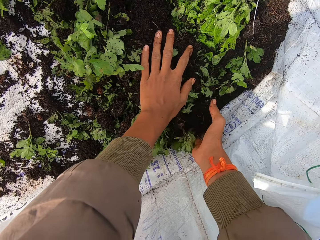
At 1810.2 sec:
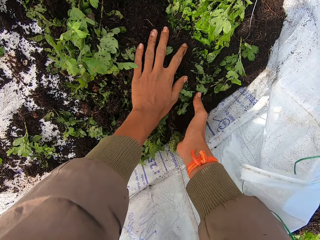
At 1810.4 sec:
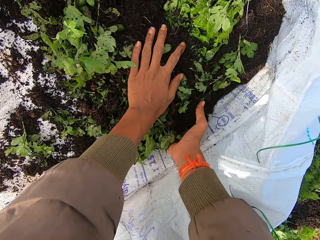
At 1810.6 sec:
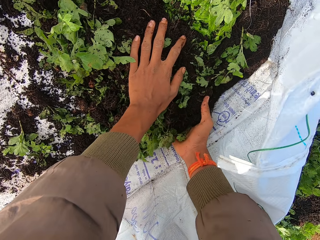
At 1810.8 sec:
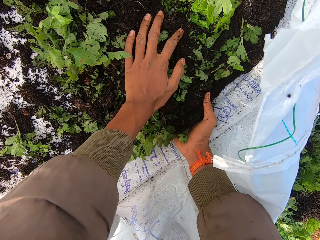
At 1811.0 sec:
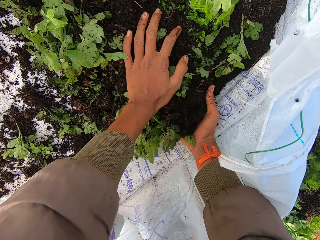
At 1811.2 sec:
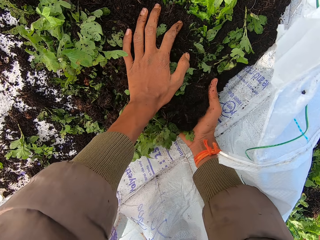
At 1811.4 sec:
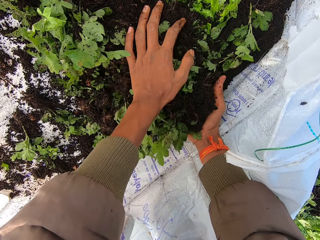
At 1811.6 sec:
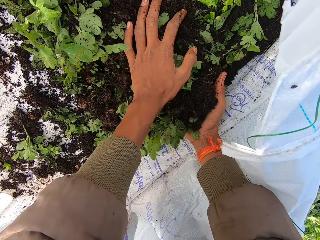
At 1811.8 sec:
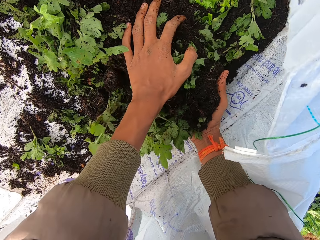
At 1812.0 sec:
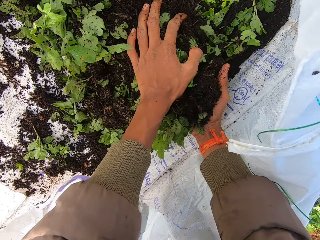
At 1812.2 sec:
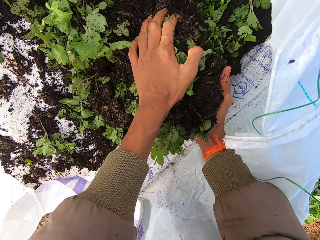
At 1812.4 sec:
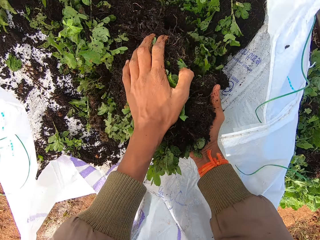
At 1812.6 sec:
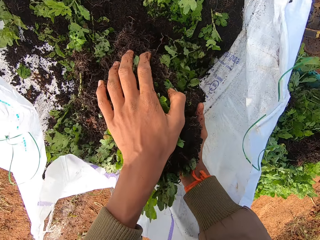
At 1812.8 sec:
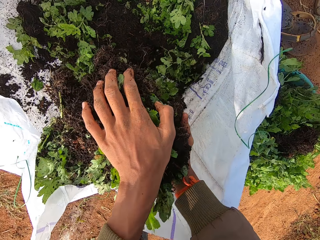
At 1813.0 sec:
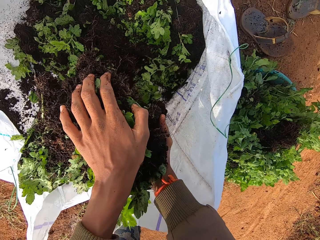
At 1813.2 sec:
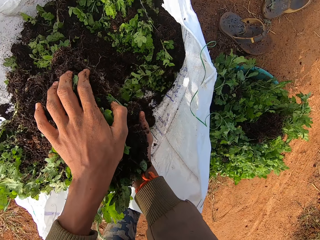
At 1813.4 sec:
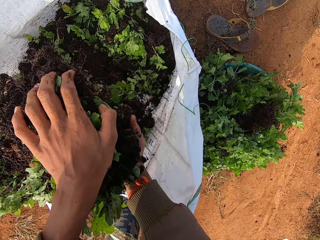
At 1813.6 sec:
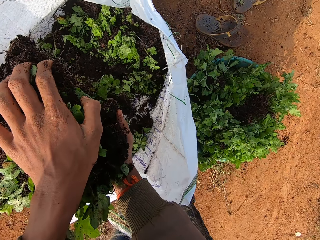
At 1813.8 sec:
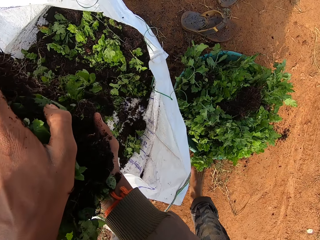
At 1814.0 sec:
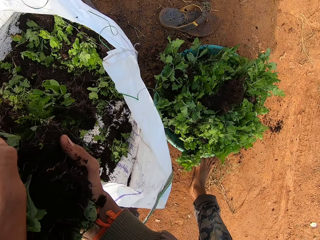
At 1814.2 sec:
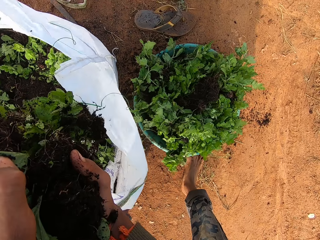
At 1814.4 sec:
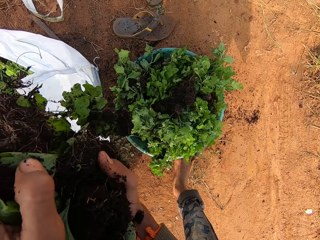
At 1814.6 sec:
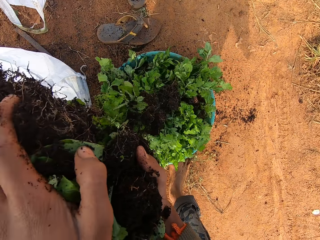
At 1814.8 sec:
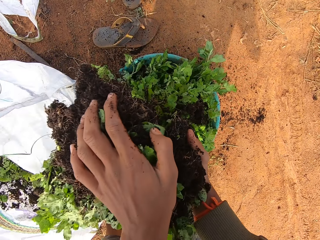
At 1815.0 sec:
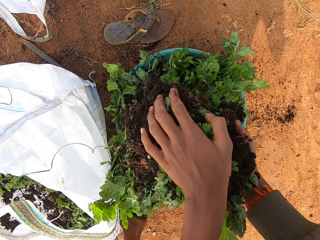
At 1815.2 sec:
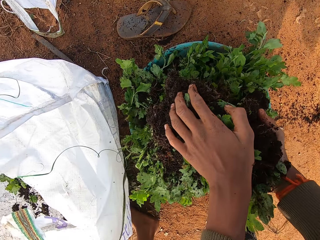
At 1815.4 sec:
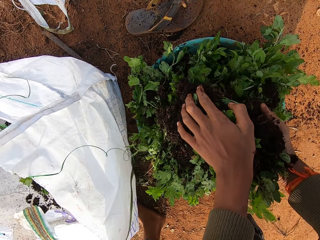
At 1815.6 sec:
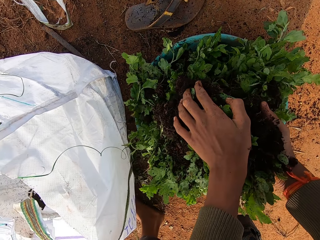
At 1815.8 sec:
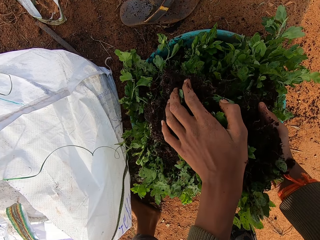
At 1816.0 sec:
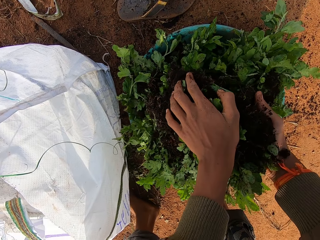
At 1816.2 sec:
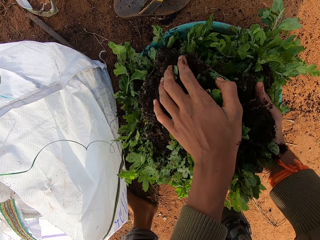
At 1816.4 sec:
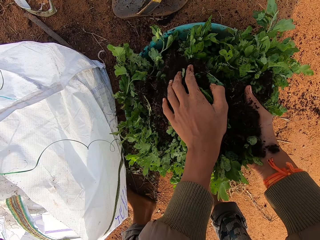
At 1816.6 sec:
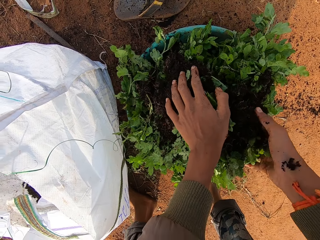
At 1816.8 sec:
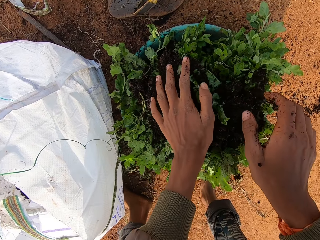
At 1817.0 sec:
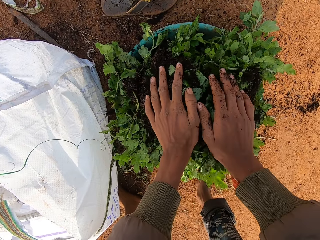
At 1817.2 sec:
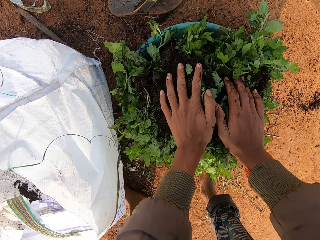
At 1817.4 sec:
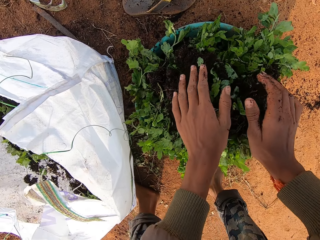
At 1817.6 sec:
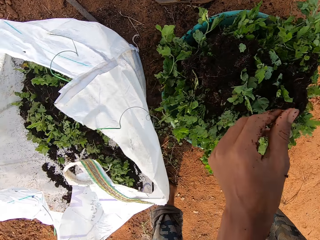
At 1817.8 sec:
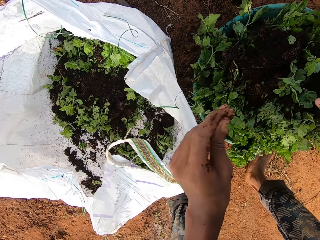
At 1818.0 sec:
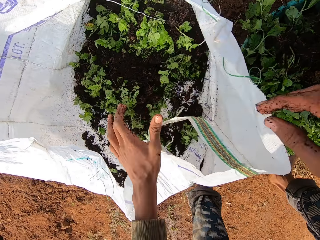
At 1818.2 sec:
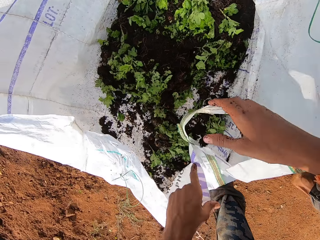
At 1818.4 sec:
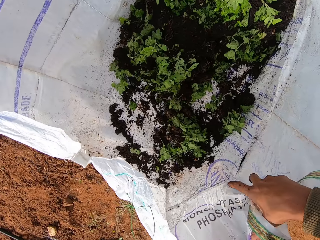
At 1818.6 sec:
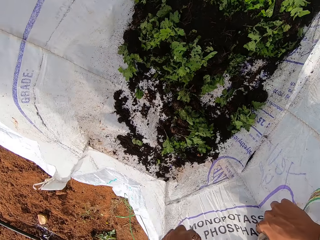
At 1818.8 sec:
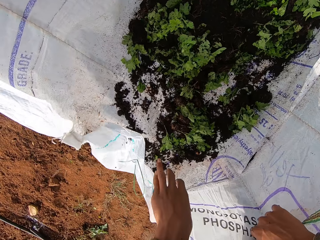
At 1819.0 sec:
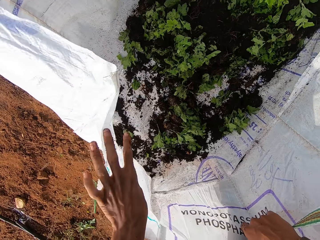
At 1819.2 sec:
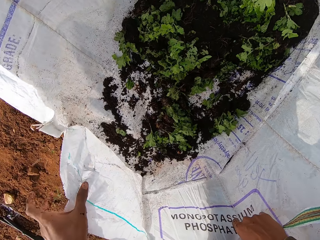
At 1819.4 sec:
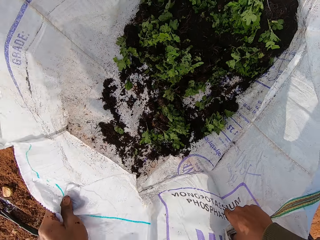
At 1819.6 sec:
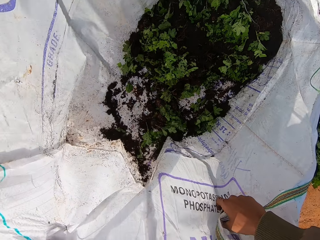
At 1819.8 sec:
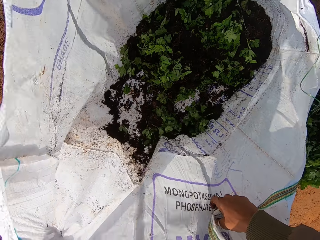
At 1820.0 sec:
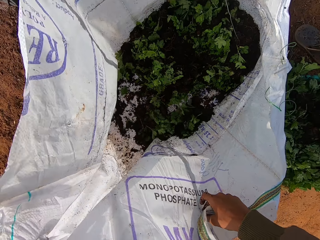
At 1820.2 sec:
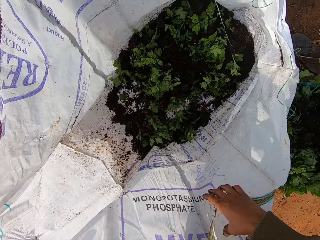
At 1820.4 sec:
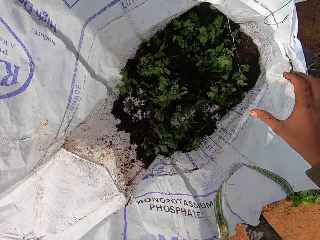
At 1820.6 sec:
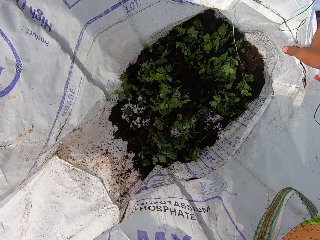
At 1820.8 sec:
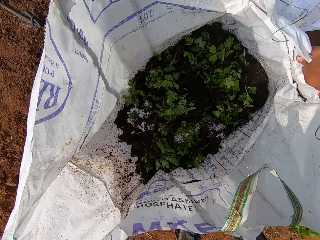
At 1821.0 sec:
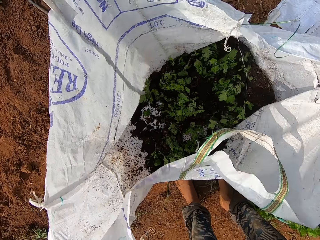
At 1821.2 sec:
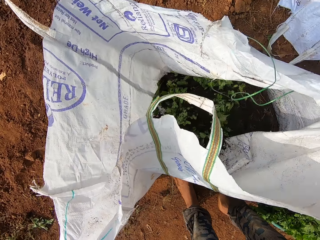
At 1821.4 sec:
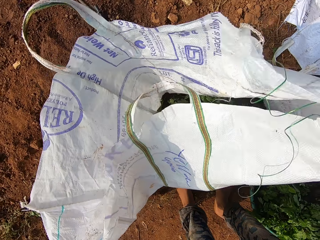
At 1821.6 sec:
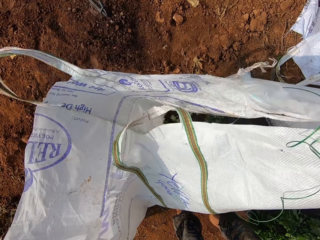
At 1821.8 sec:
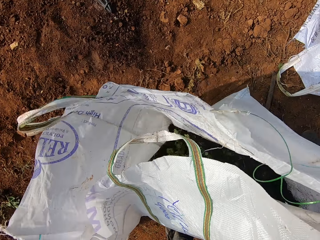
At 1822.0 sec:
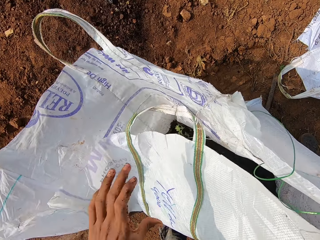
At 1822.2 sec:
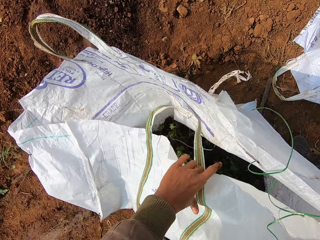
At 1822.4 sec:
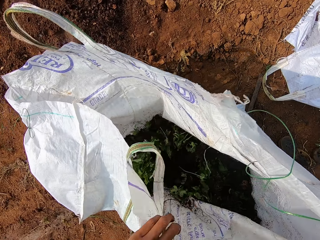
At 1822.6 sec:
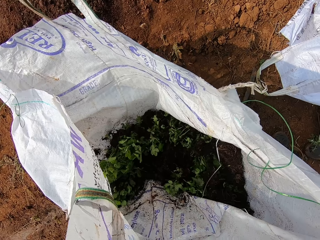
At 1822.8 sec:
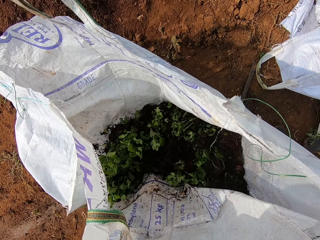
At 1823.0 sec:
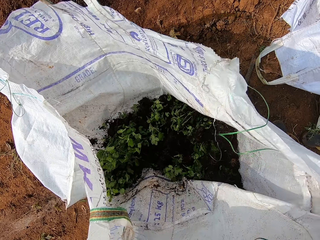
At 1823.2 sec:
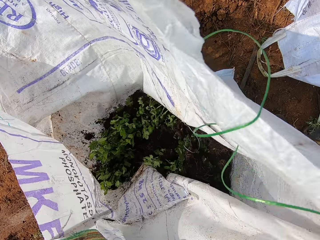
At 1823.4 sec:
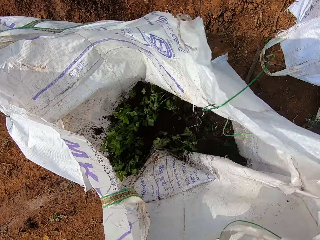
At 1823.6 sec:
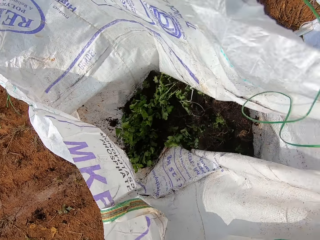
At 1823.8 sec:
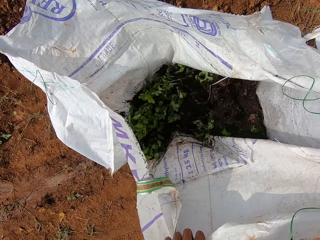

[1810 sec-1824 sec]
The camera wearer takes the celery from the sack or bag with both hands. They drop the celery in the bowl with both hands. They open the sack with both hands. They adjust the bag.

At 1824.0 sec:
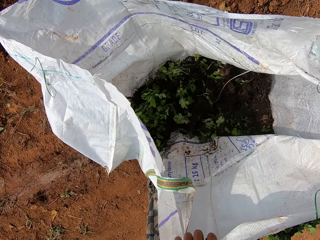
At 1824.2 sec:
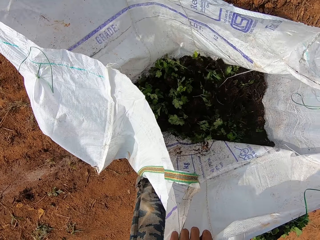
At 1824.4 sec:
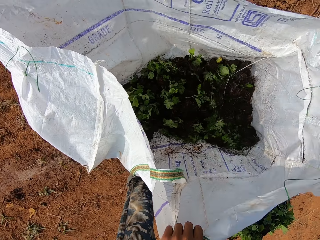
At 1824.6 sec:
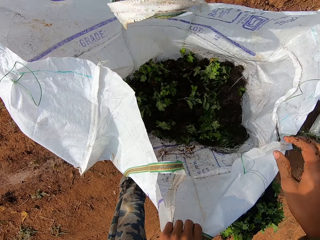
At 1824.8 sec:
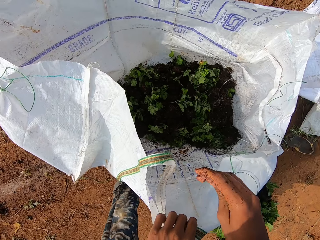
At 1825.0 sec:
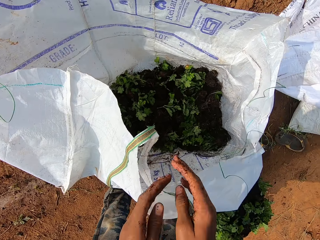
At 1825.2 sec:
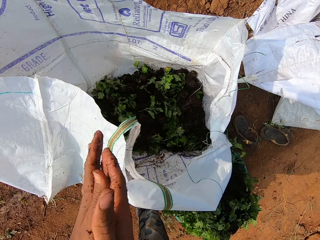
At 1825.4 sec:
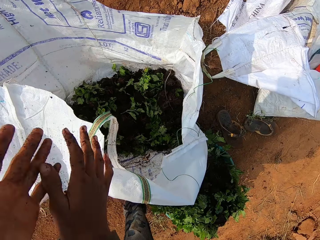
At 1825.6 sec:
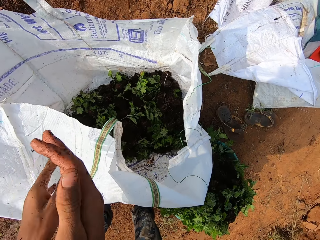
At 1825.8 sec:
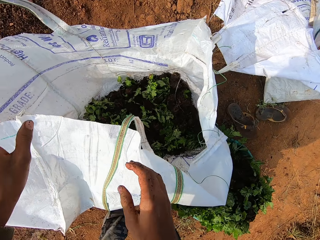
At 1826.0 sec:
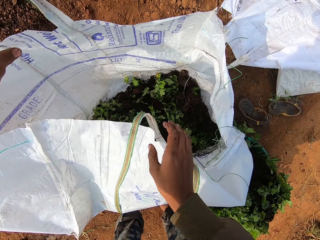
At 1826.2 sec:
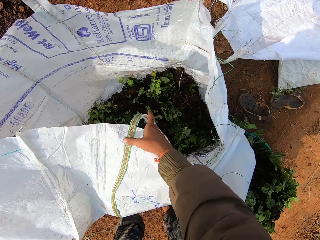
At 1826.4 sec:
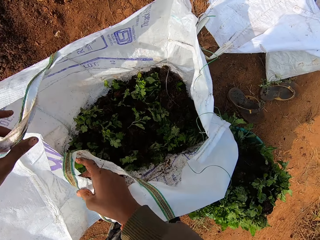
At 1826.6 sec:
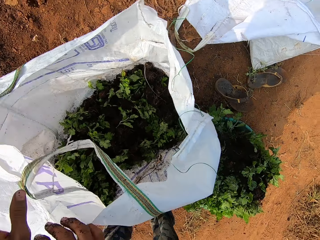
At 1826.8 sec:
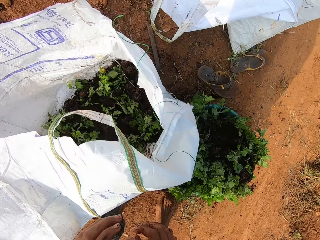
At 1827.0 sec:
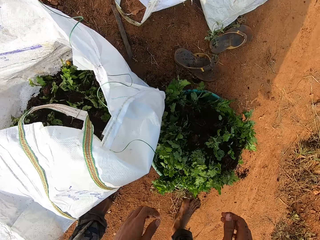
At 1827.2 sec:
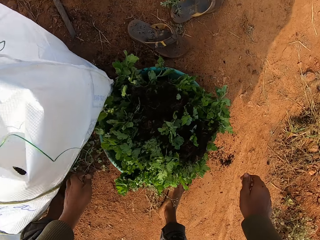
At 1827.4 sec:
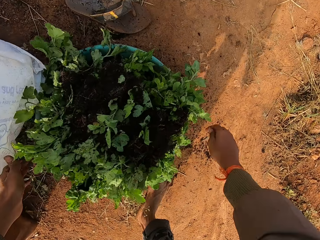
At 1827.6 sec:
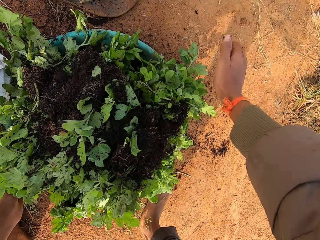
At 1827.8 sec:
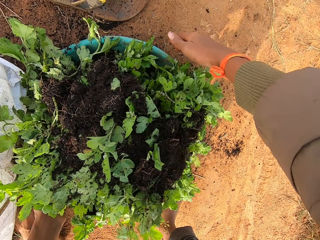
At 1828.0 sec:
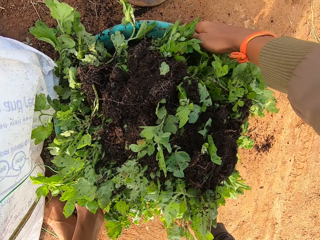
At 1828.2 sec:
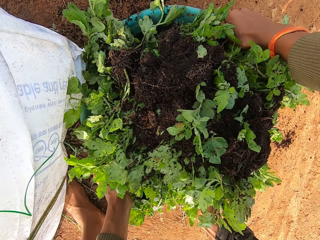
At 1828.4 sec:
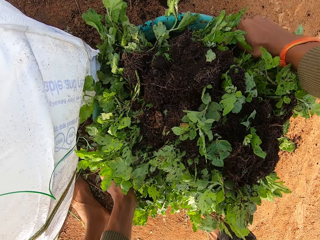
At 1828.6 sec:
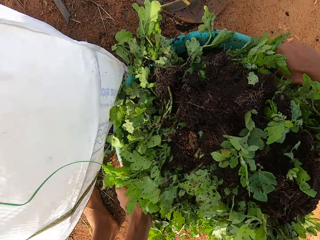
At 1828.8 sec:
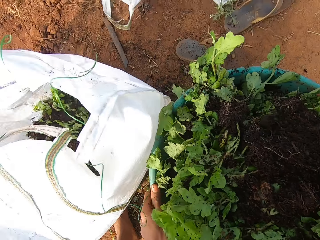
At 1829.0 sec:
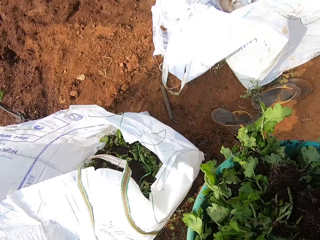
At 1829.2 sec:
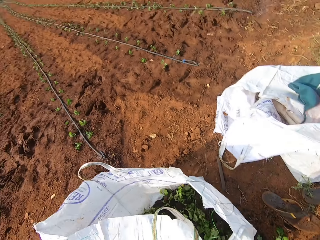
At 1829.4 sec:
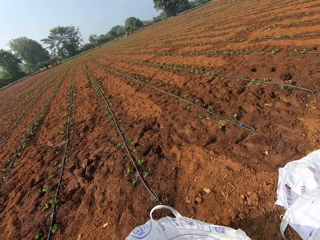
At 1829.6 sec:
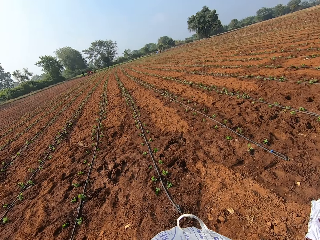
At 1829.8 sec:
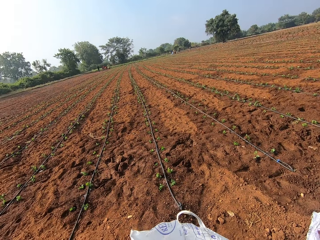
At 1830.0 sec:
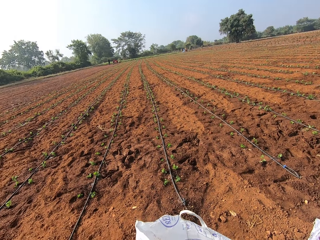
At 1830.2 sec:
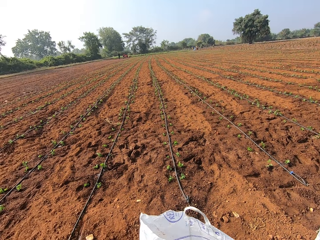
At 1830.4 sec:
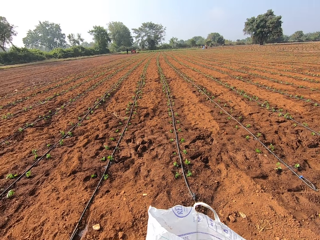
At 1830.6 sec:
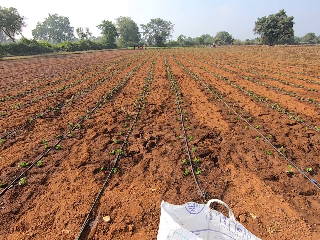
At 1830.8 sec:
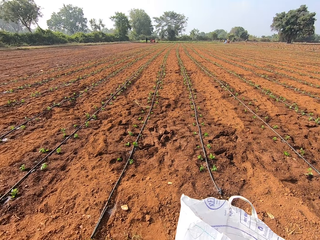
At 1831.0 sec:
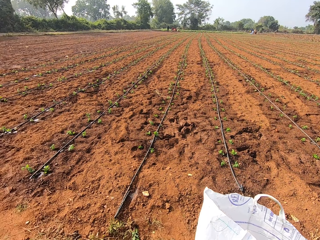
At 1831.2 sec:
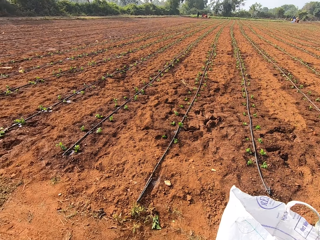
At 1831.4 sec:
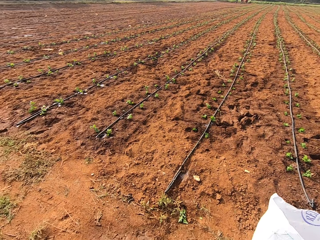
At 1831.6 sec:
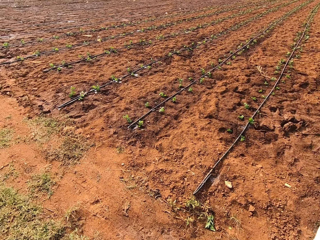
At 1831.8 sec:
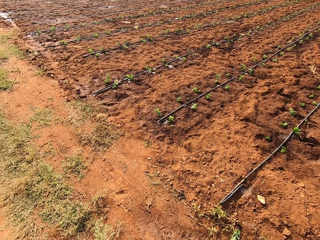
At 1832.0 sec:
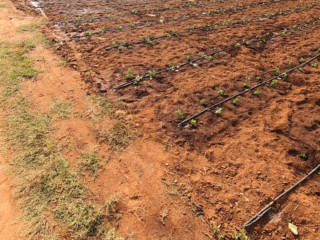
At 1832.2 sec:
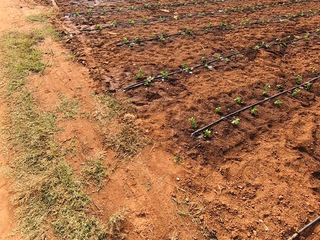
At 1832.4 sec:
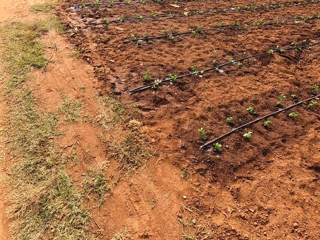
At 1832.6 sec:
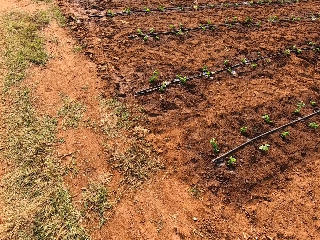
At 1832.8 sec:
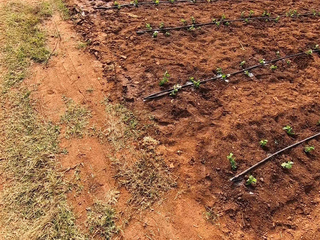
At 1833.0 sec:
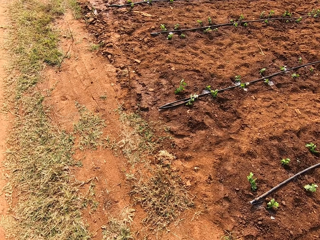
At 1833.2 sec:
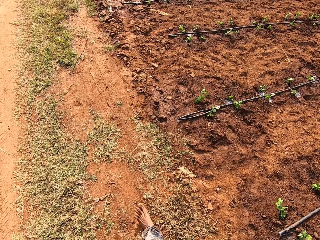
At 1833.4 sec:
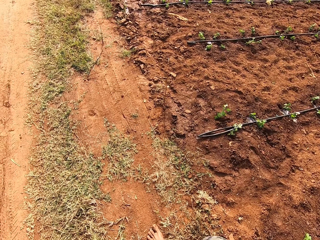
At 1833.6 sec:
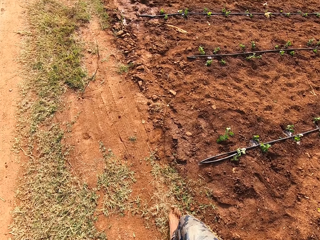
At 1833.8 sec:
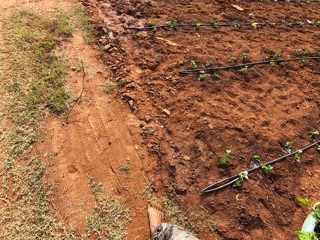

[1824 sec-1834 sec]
The camera wearer dusts both hands together. They carry the bowl of celery from the ground with both hands around the farm.
